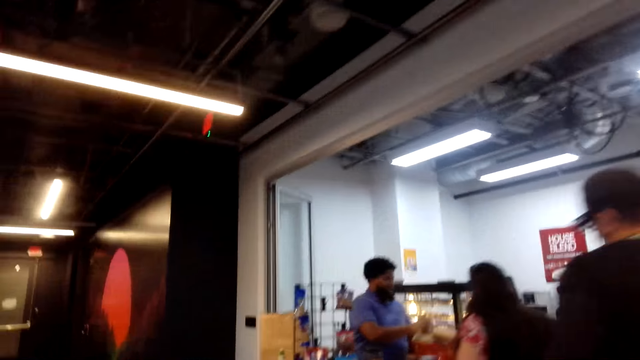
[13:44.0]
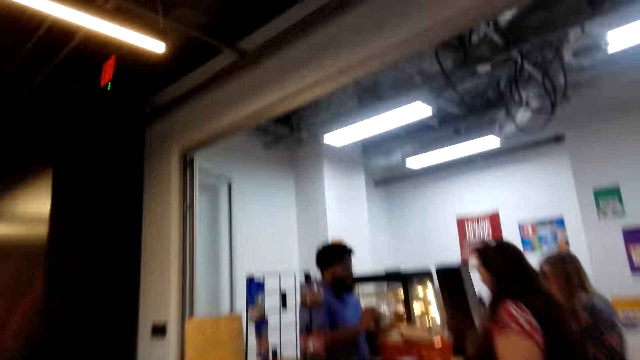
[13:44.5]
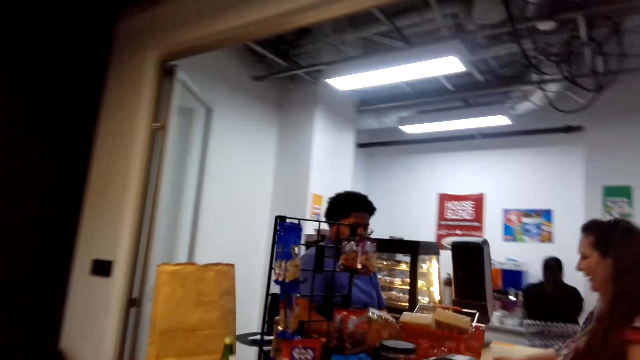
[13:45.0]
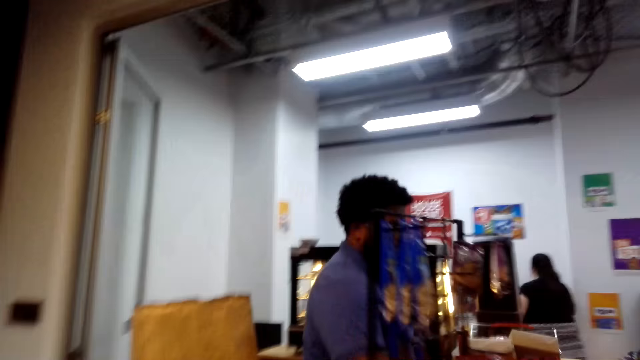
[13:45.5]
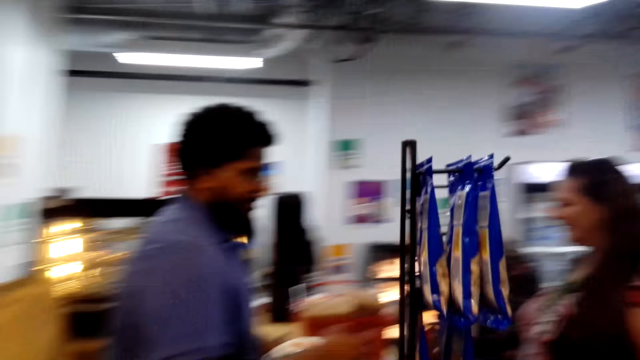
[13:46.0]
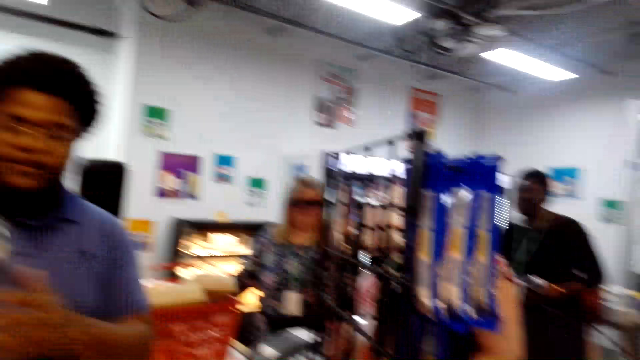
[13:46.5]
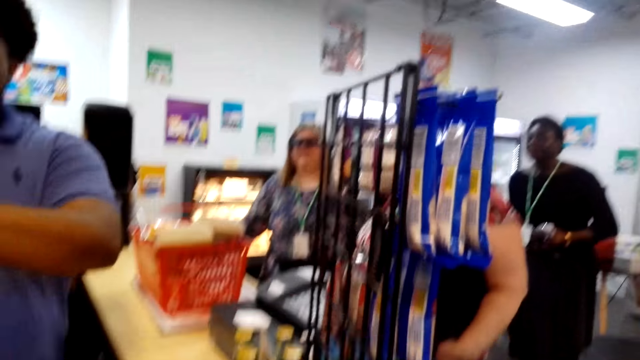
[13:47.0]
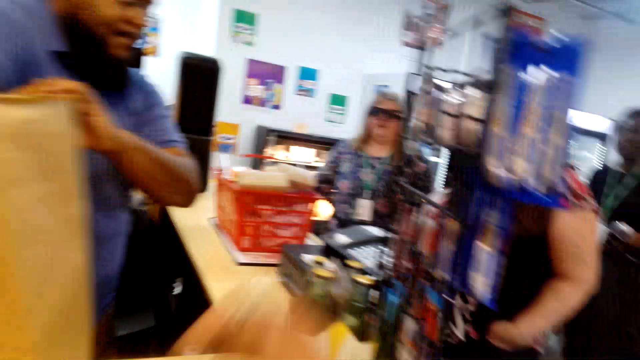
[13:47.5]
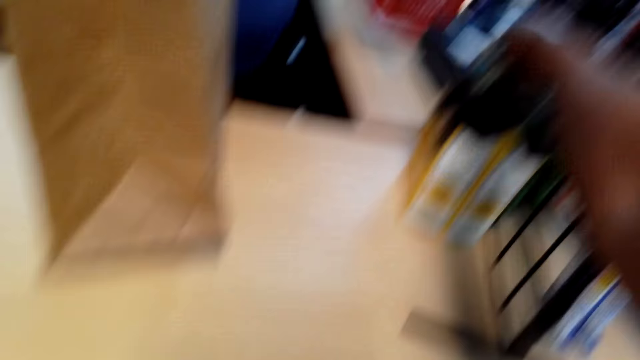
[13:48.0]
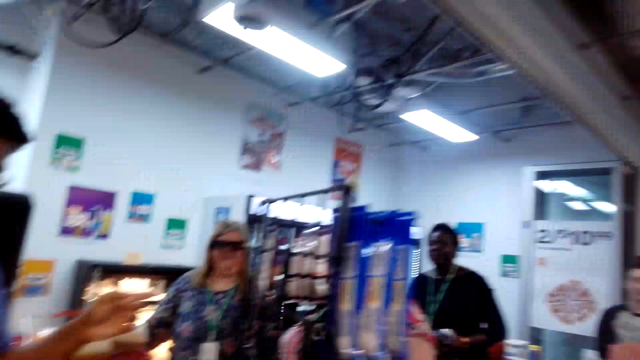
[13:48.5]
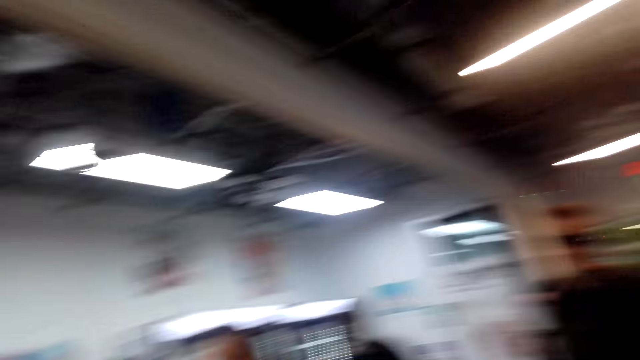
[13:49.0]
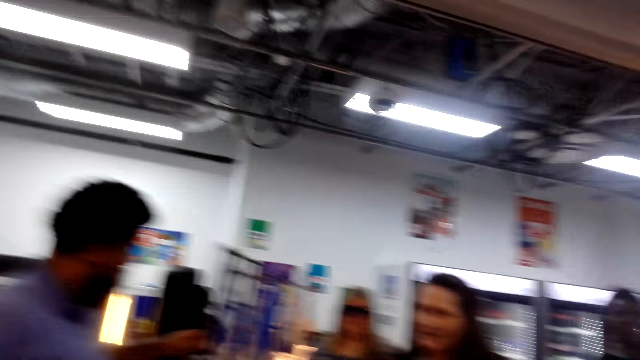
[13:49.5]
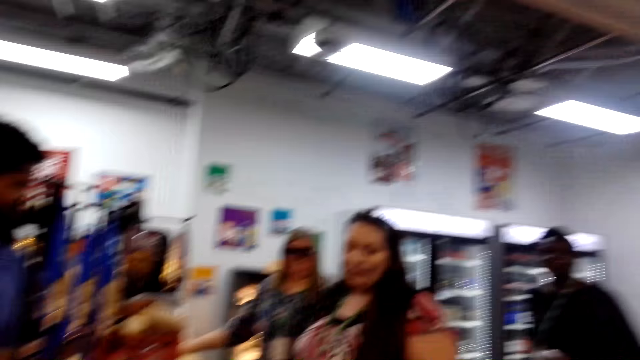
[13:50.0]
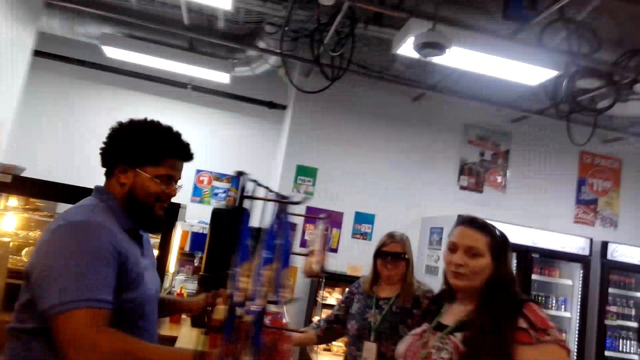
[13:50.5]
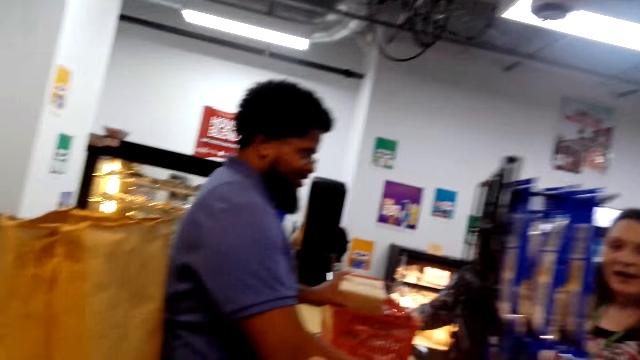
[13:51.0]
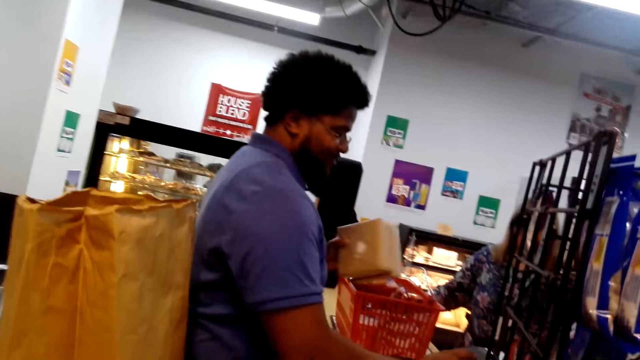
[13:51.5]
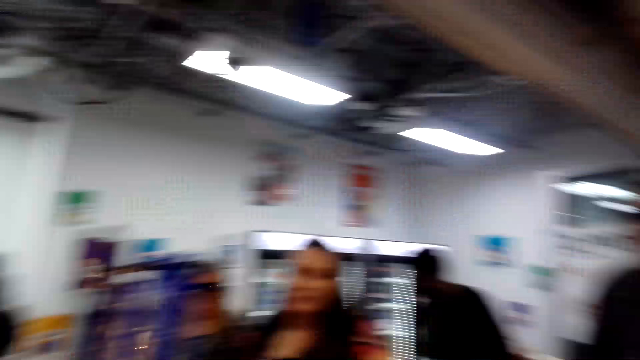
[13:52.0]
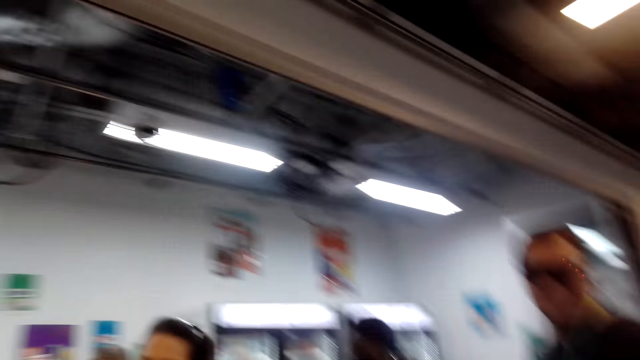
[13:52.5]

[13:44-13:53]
The camera wearer walks across the store. They pick up bottles from the counter. They converse with a woman.

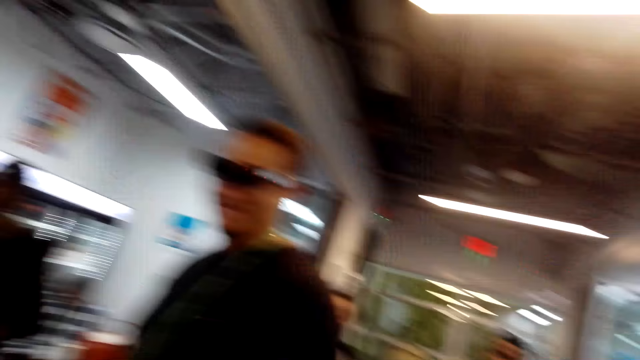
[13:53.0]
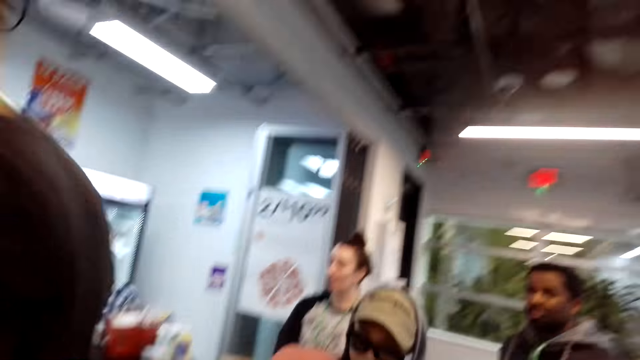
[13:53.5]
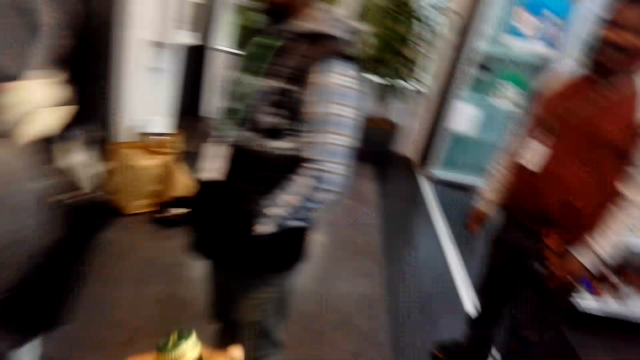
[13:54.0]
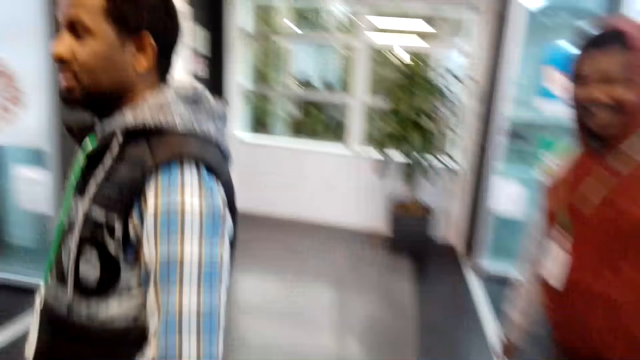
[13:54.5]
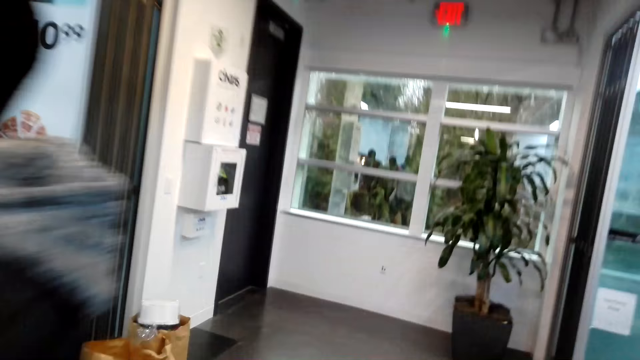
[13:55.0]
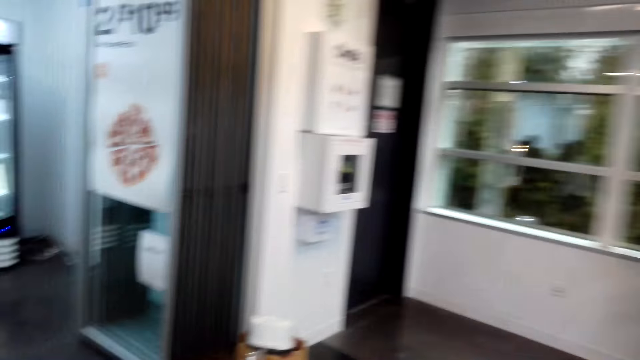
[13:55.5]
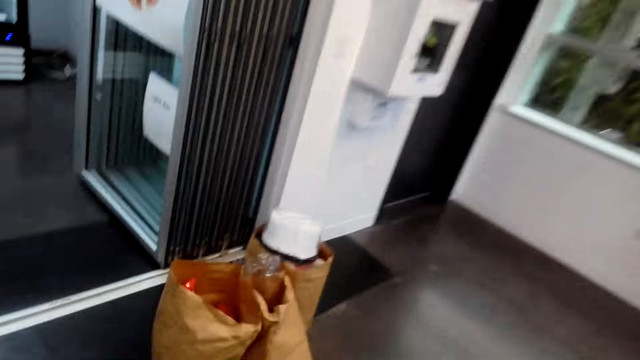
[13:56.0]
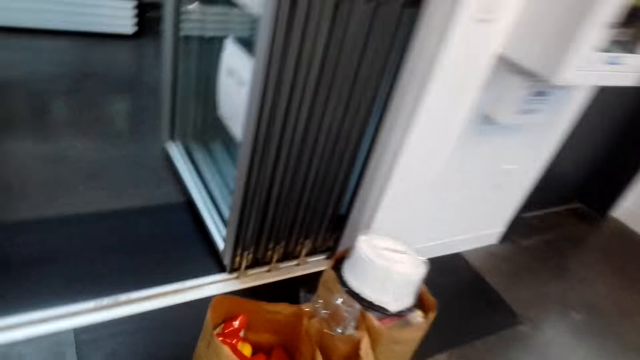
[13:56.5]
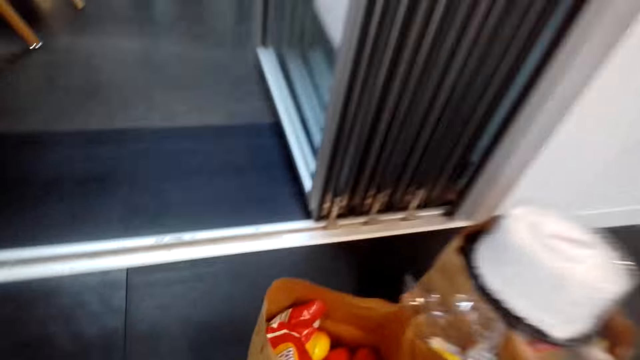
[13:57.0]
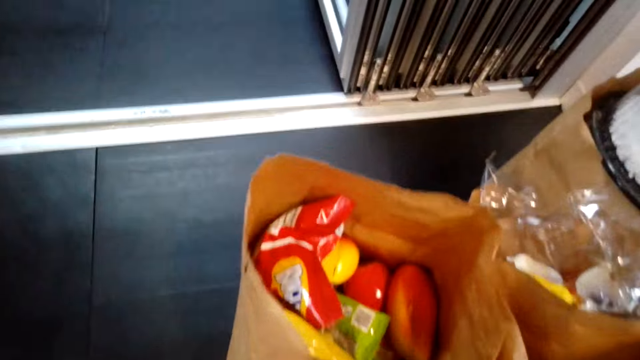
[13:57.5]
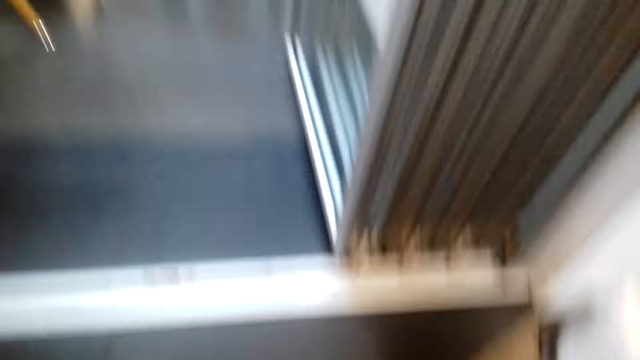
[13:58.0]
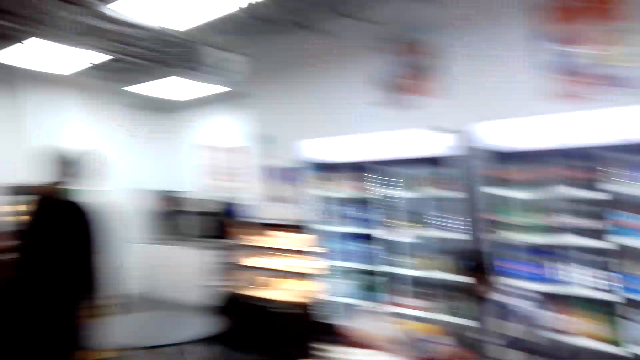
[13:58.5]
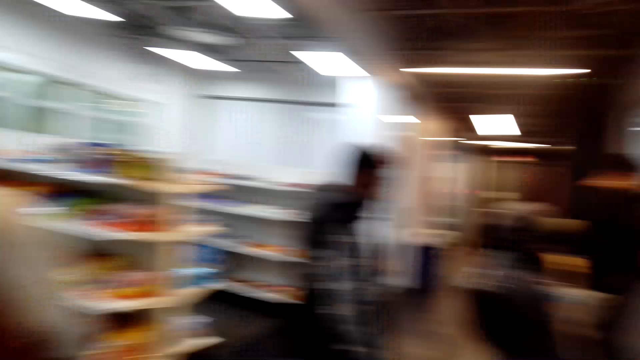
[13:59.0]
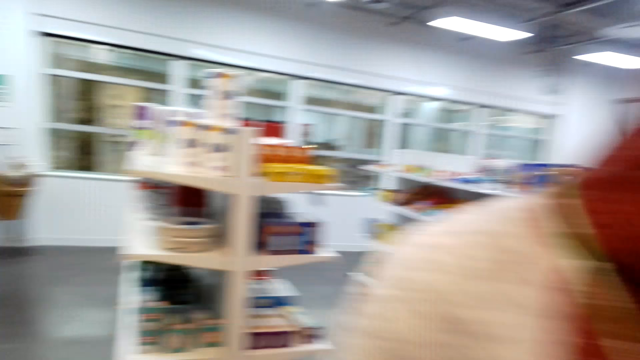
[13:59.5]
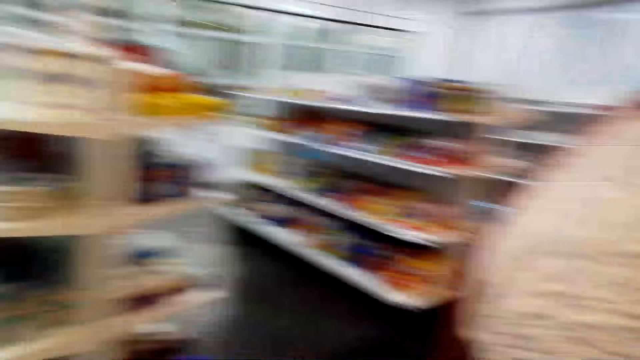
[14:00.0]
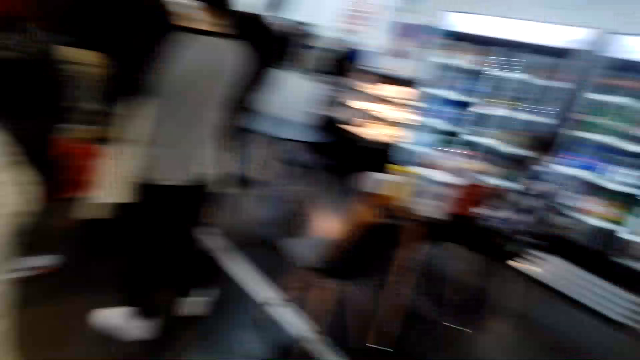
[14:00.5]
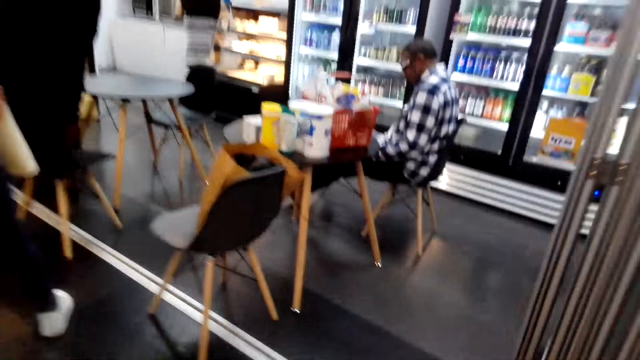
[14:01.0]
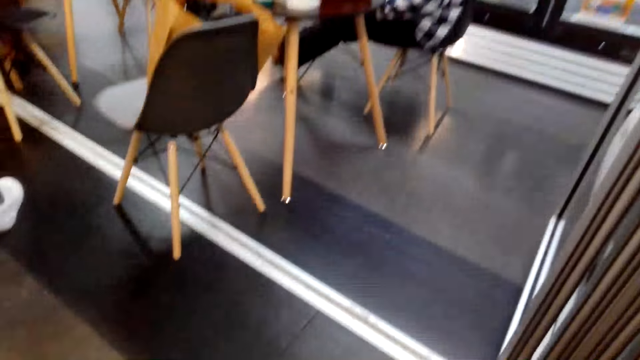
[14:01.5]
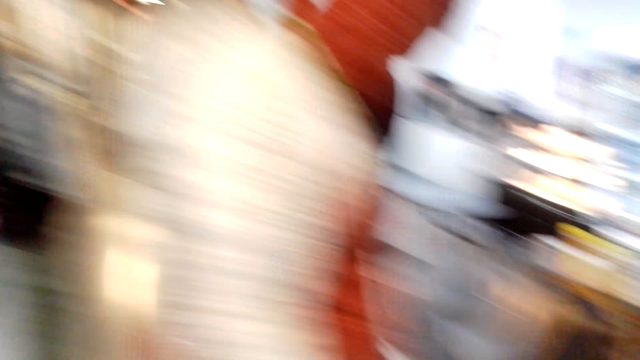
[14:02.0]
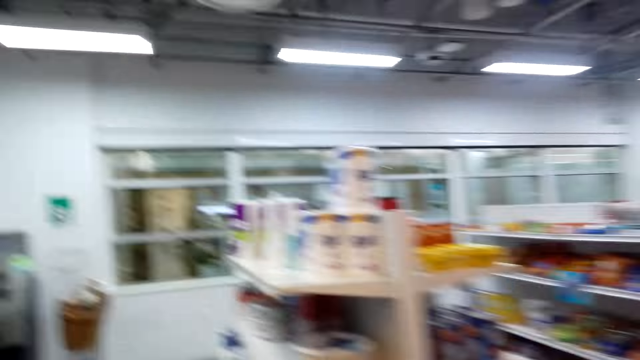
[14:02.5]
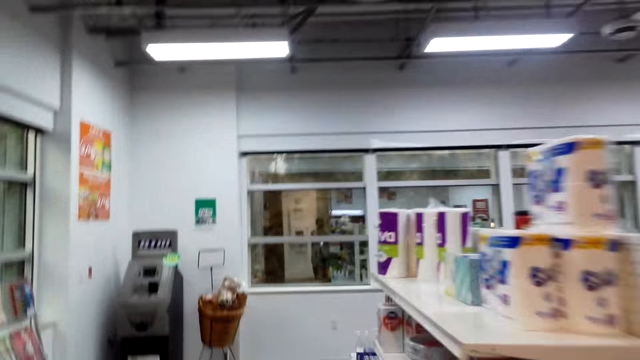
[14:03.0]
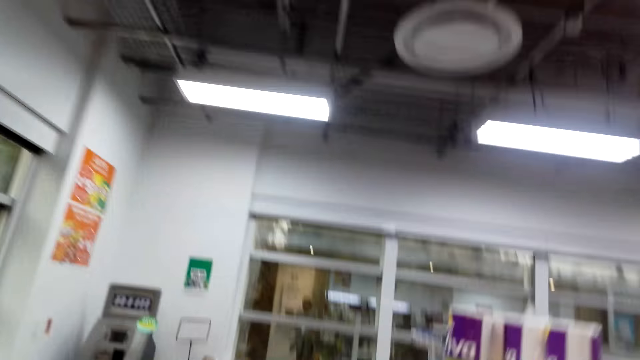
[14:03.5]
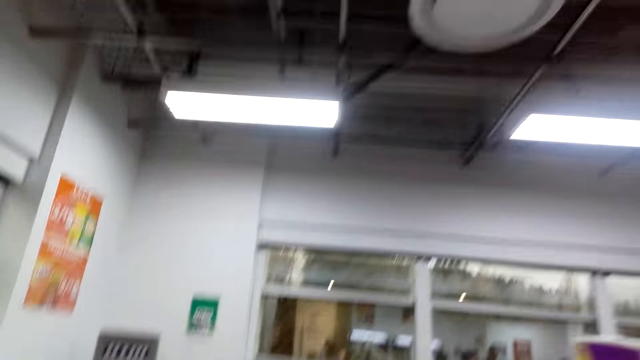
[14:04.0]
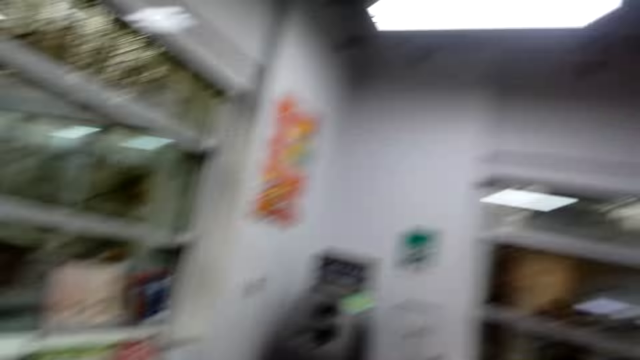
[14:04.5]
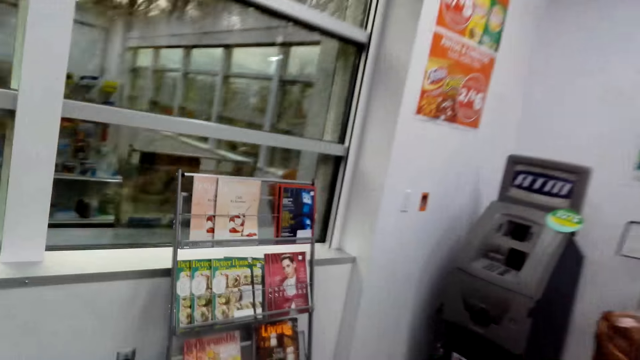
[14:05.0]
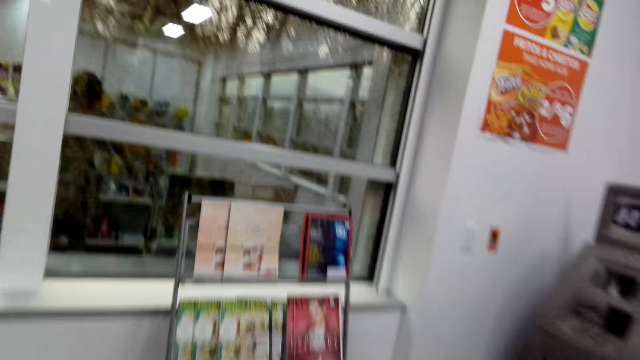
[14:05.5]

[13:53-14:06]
The camera wearer walks around the mall. A man stands at the mall. The camera wearer walks around the mall. They bend down, place the bottle on the floor, and stand up. They look around the mall. They walk around the mall.
